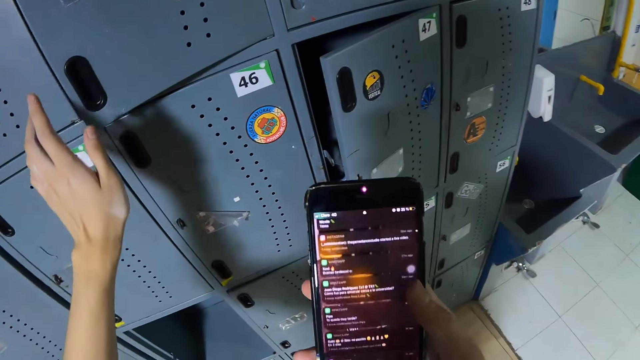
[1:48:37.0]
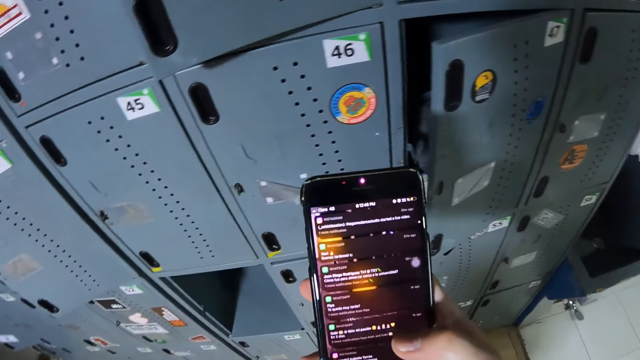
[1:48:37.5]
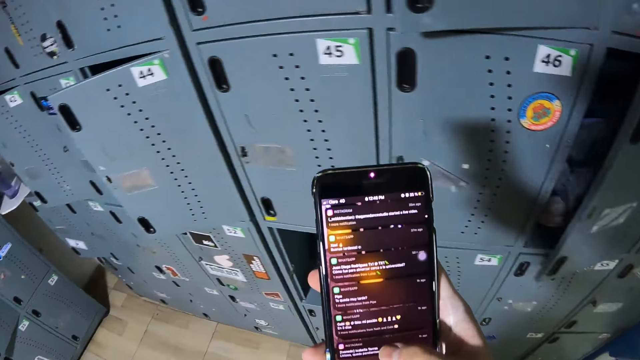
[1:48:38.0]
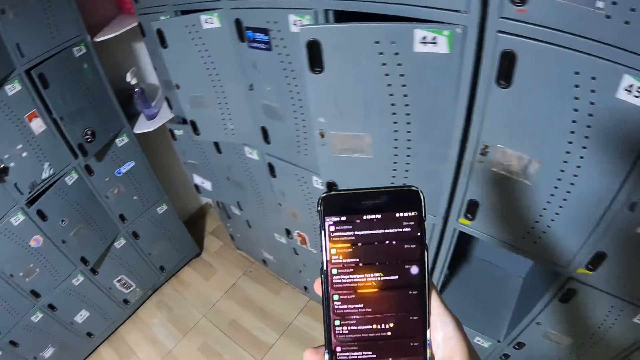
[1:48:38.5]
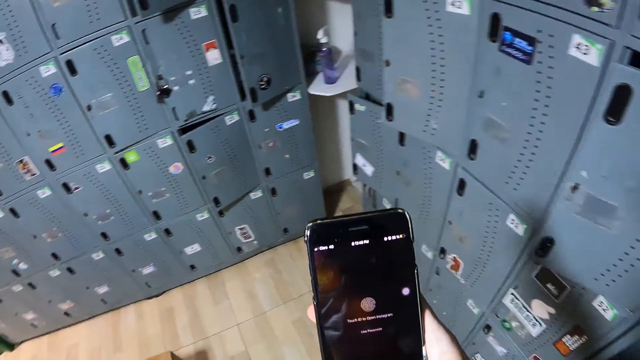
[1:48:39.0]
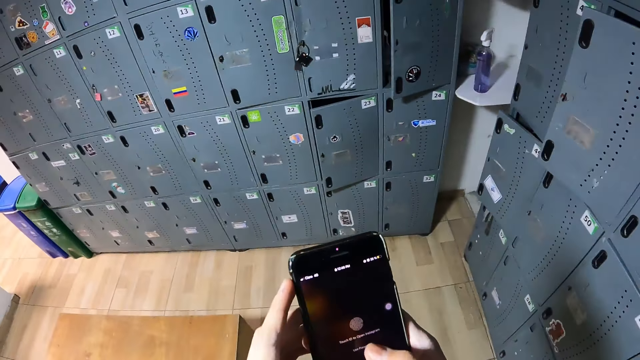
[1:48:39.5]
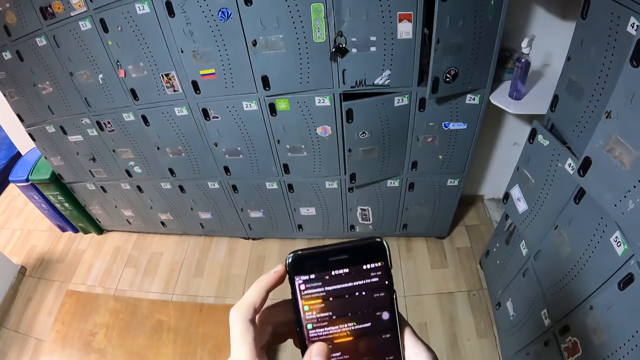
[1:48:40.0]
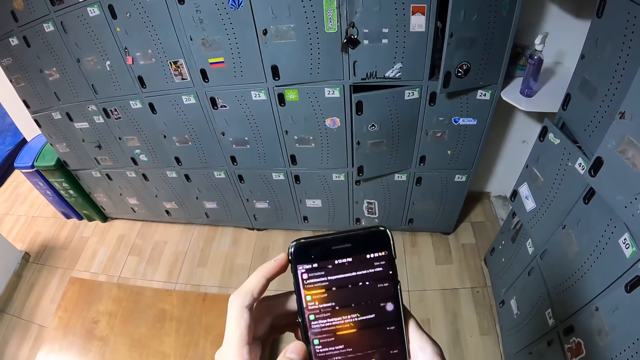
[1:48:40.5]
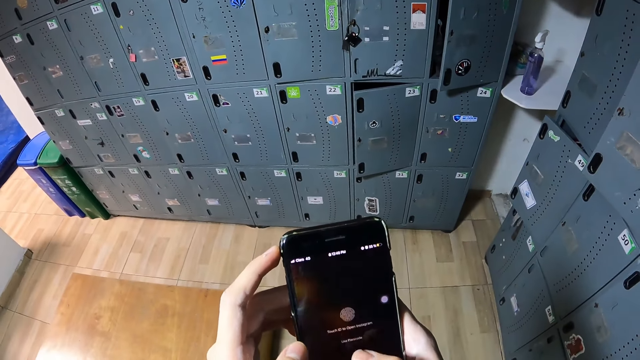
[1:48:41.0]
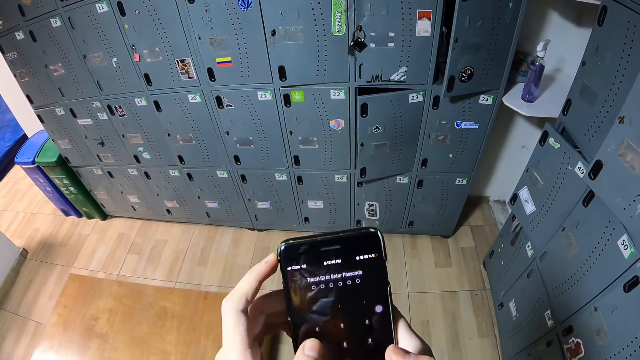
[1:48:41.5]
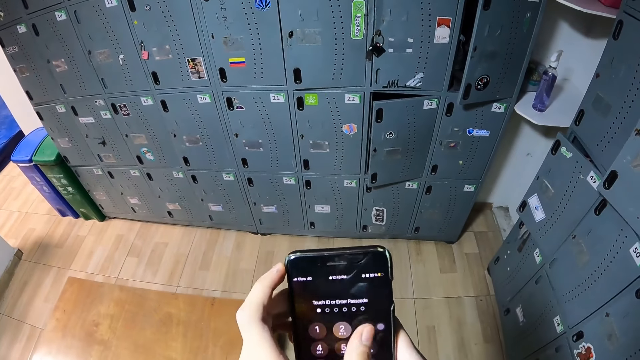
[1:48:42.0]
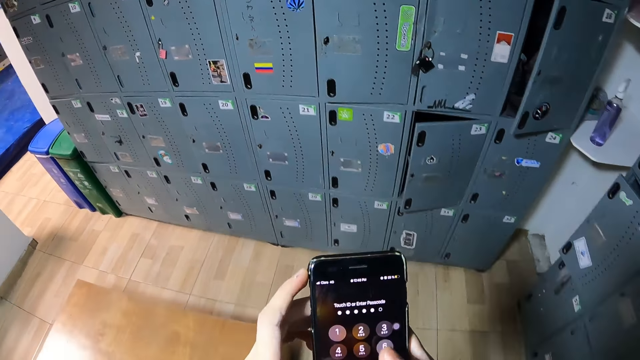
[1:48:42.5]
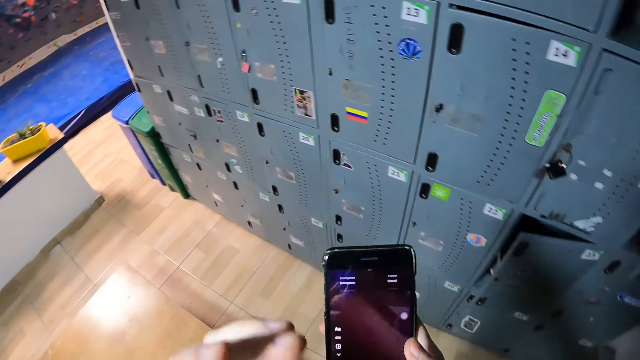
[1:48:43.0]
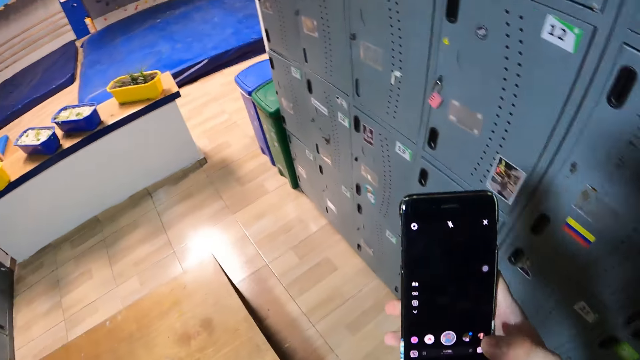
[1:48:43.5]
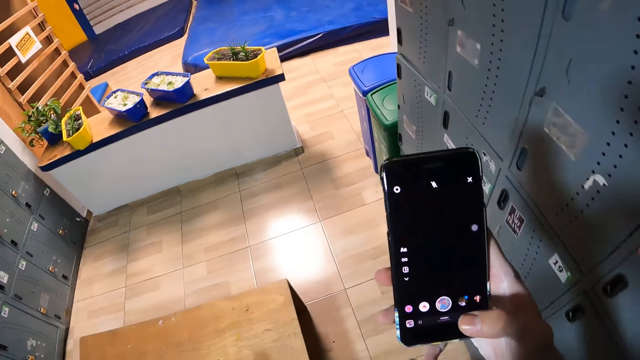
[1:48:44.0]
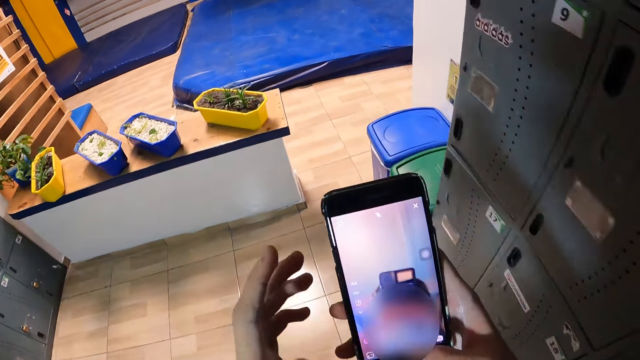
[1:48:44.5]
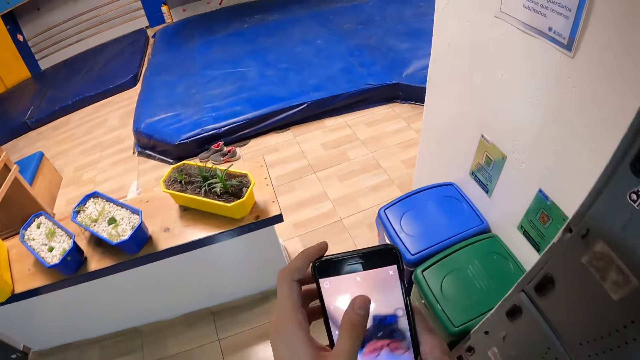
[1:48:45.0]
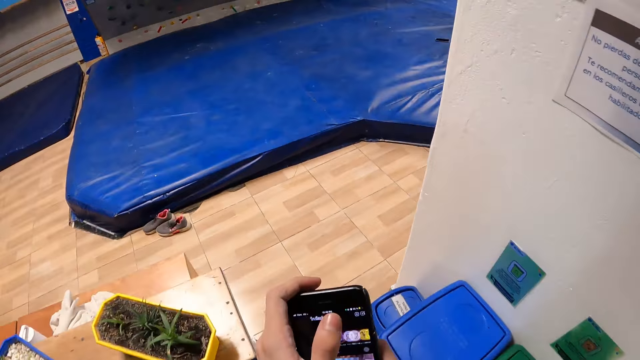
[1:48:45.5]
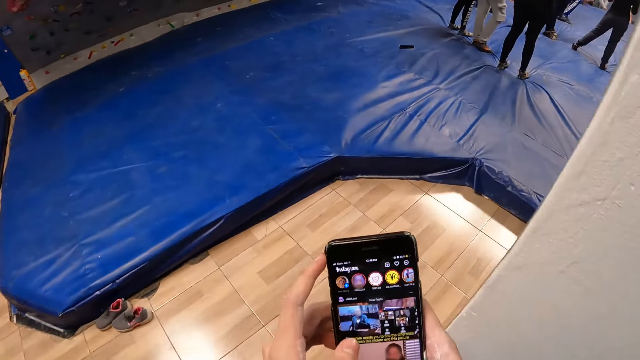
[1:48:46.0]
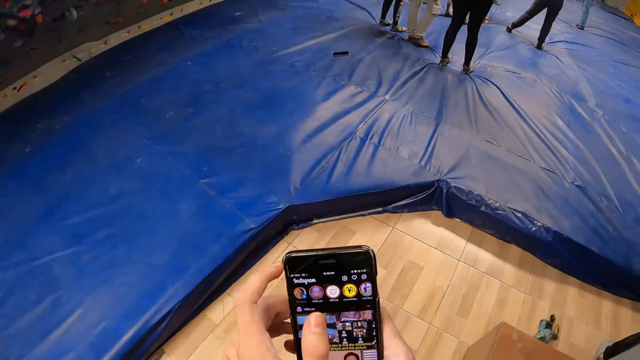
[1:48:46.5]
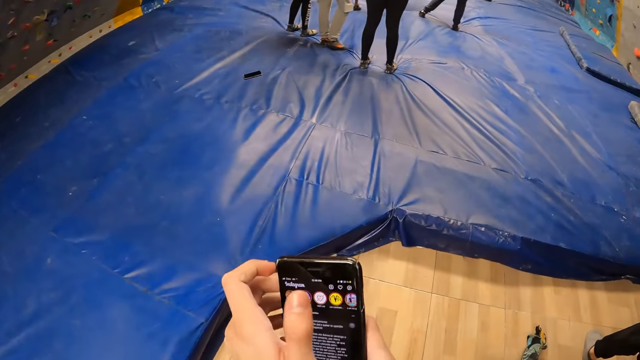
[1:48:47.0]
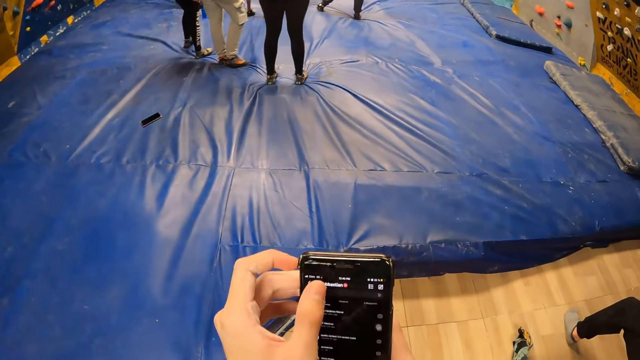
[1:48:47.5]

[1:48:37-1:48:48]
The camera wearer looks at the phone. She operates the phone with both hands. She dials the phone. She walks beside the locker. She operates the phone with her right hand. She operates the phone with both hands. She walks towards a bouldering wall.

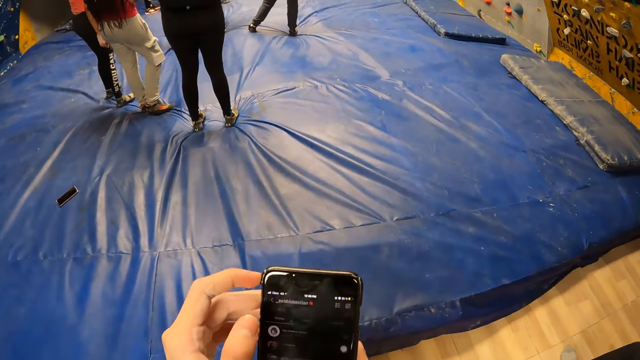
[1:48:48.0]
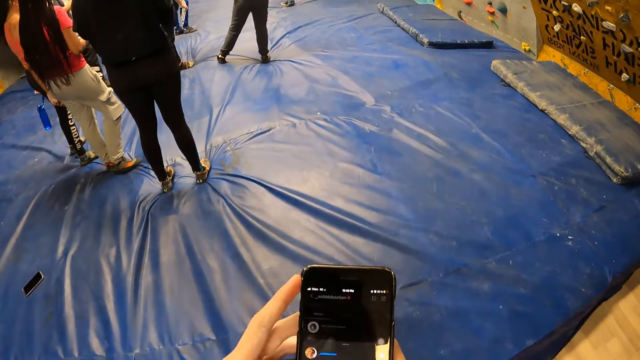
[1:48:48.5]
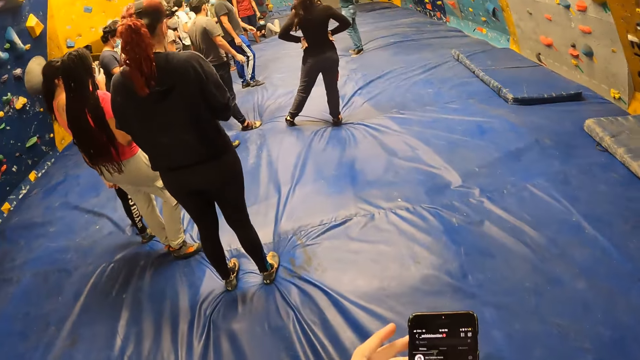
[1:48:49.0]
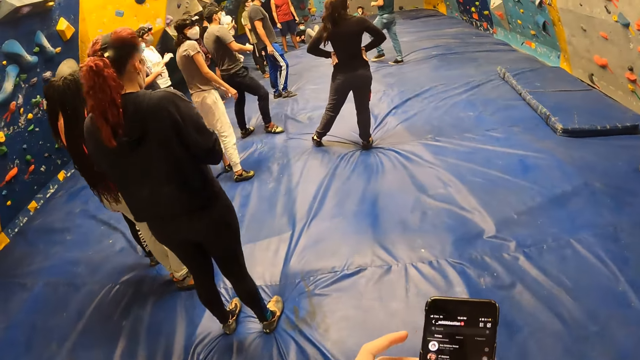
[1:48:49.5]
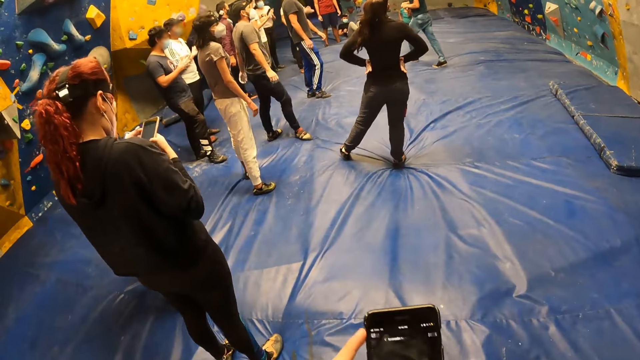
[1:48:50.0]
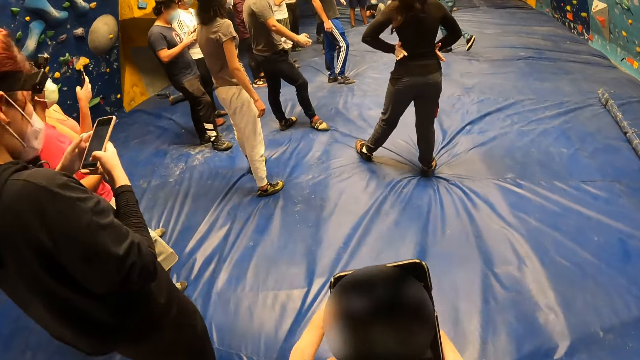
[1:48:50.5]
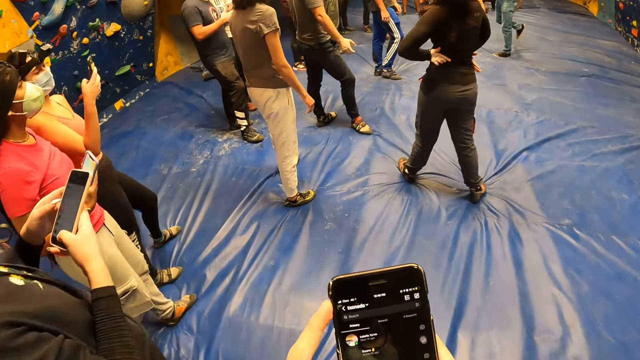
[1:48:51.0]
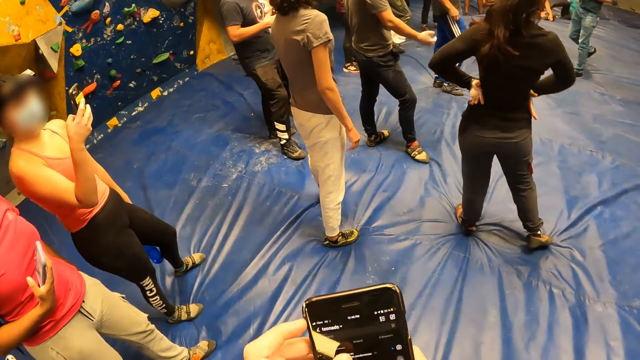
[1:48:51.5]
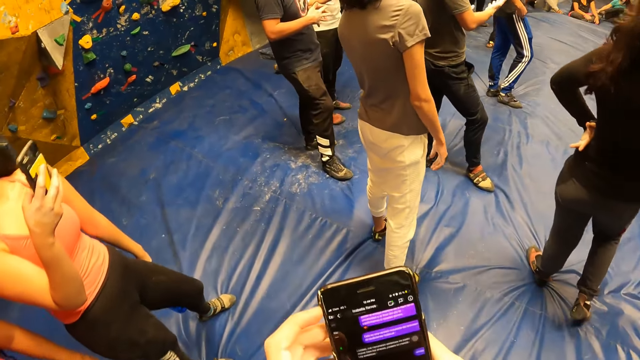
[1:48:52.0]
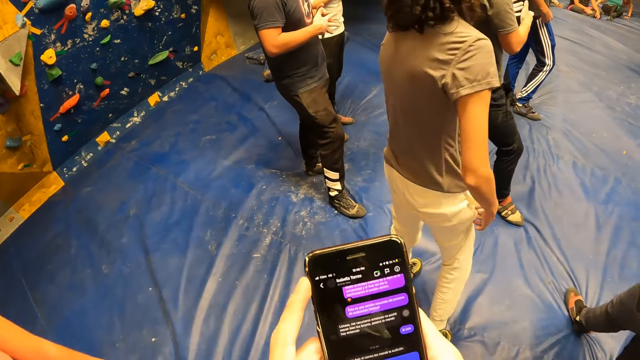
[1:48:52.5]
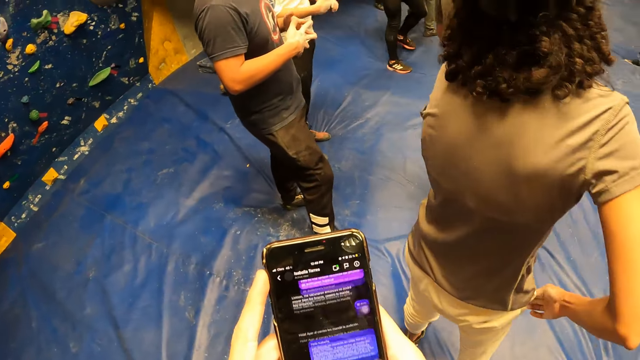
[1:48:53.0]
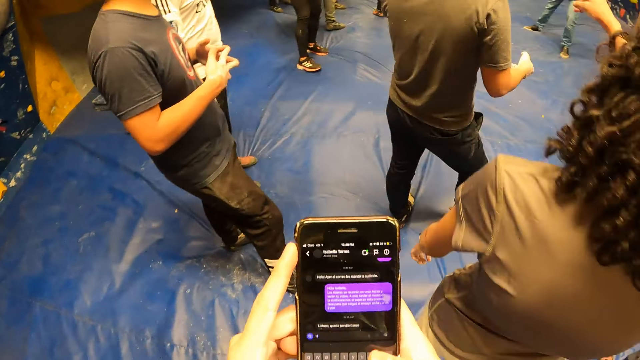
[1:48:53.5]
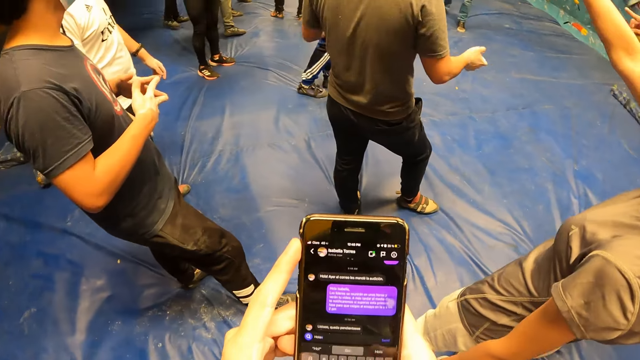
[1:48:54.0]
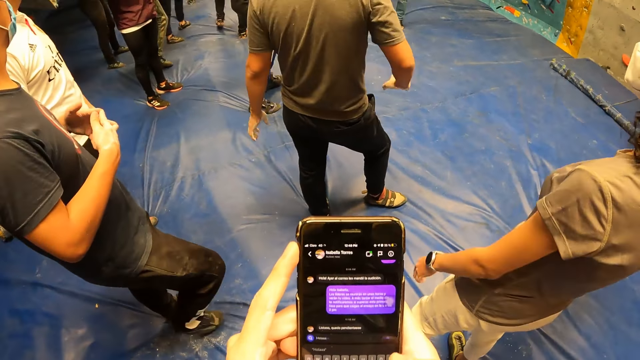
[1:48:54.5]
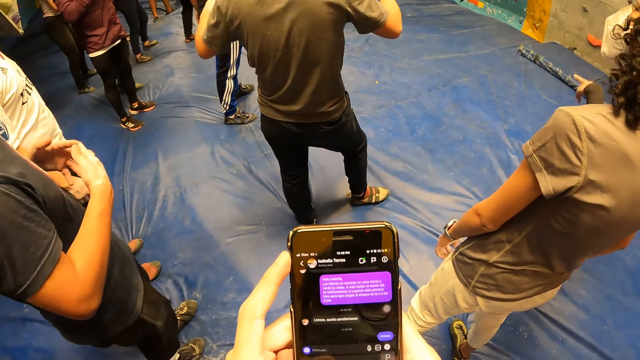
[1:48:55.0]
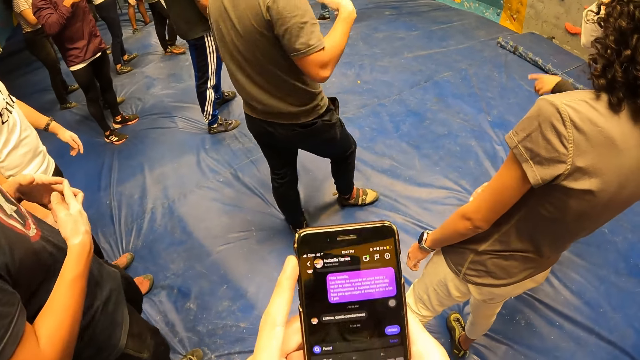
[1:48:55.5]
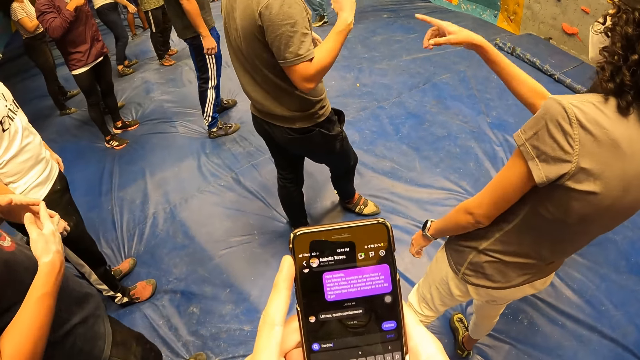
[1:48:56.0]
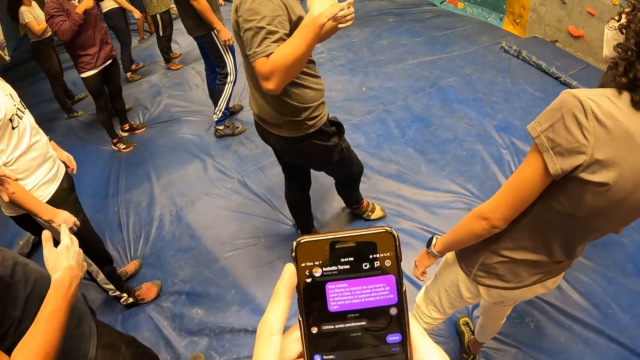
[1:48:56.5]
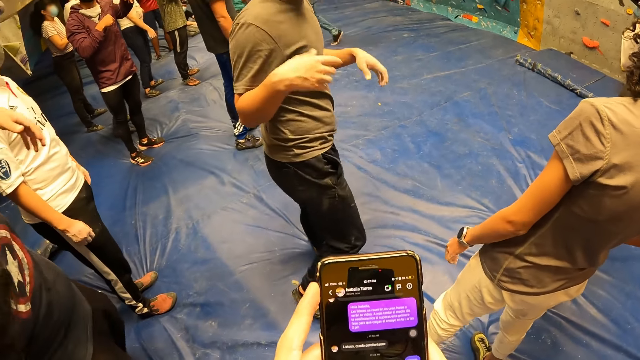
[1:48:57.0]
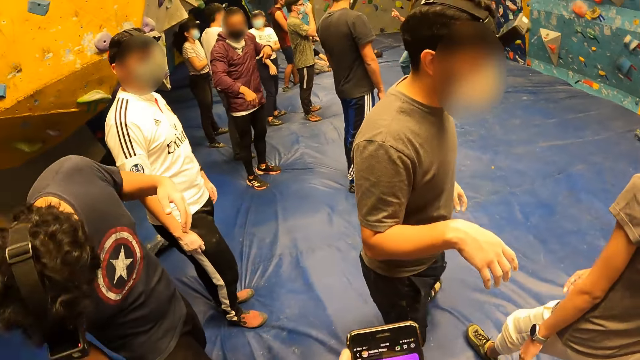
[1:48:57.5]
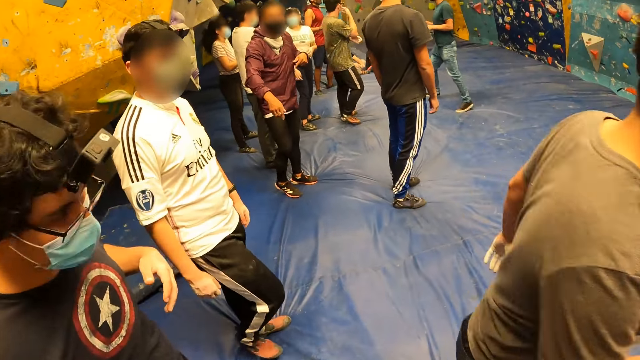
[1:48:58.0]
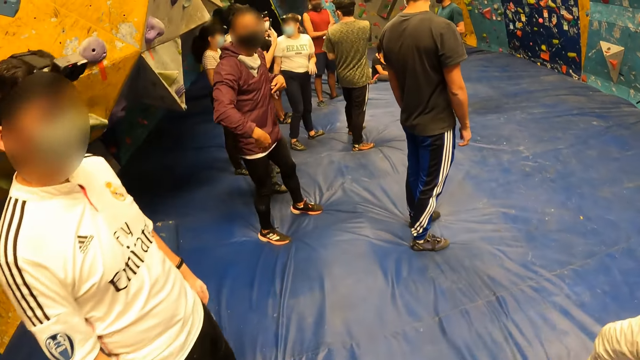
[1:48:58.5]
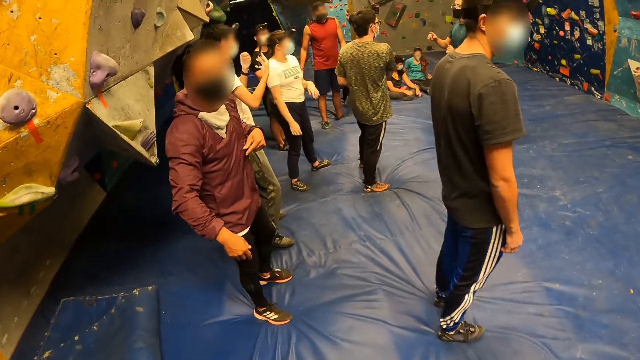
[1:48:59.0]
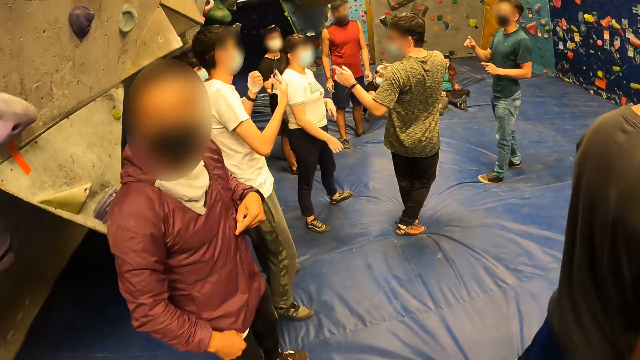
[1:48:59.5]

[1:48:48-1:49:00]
The camera wearer walks around the room. A woman operates a phone with both hands. Another woman operates a phone with her right hand. A third woman adjusts her trouser with her right hand. The third woman interacts with a man.
